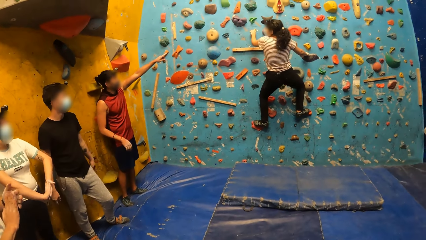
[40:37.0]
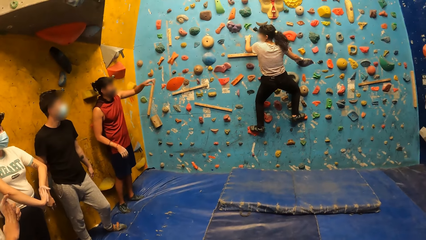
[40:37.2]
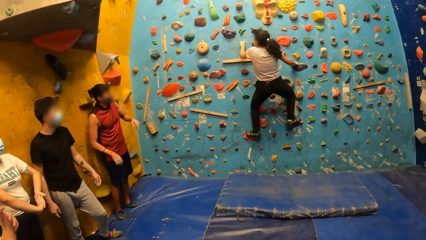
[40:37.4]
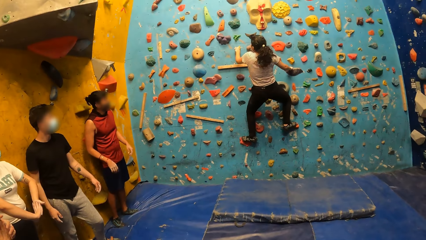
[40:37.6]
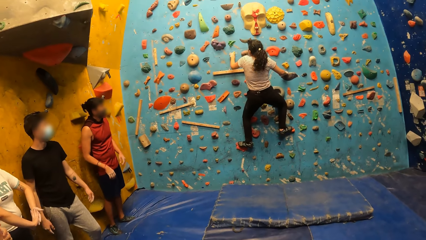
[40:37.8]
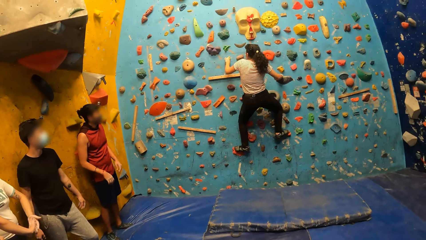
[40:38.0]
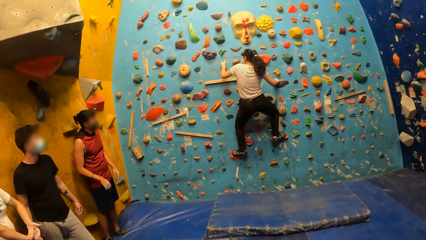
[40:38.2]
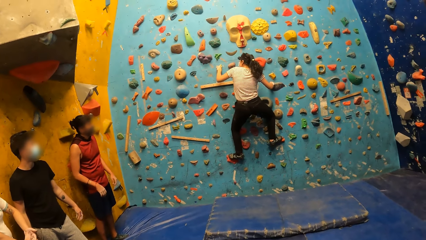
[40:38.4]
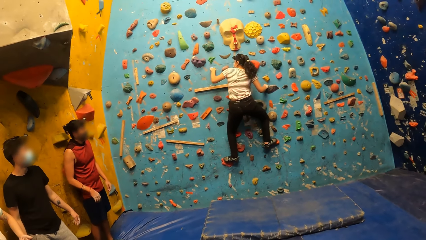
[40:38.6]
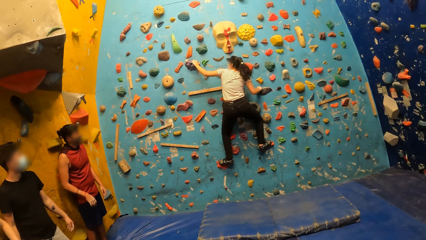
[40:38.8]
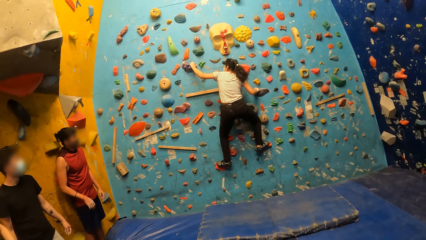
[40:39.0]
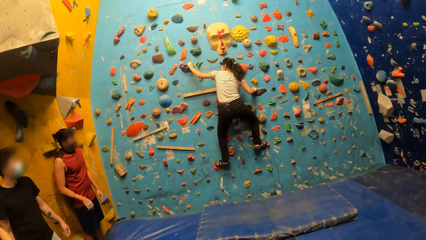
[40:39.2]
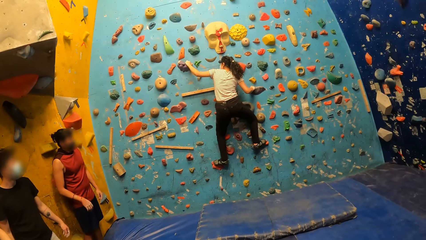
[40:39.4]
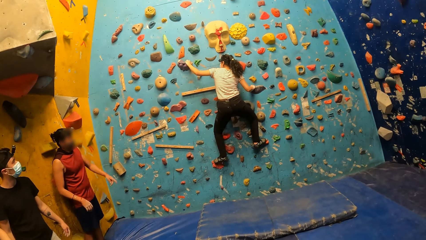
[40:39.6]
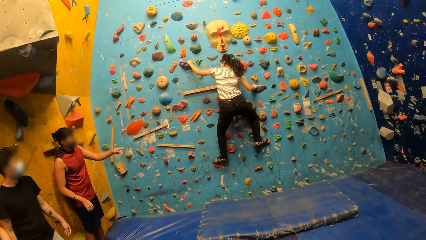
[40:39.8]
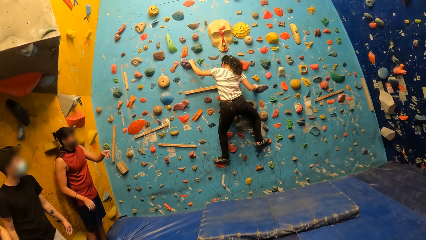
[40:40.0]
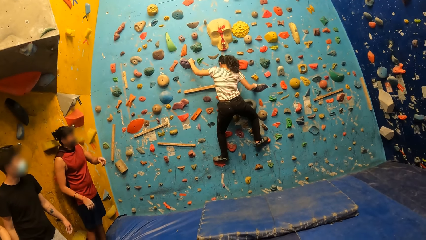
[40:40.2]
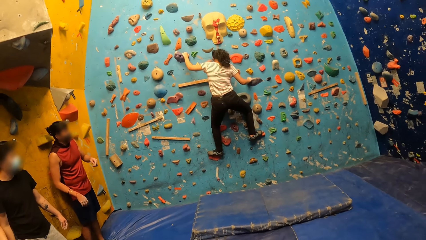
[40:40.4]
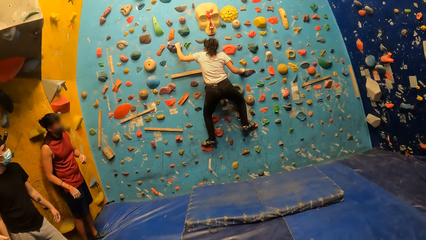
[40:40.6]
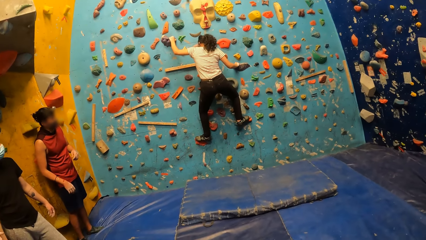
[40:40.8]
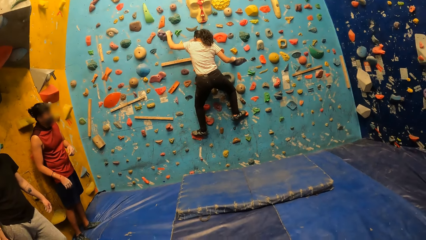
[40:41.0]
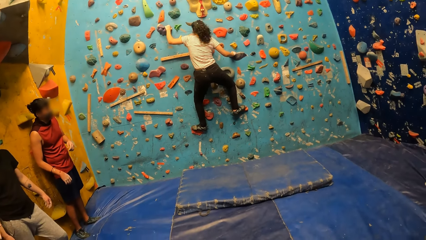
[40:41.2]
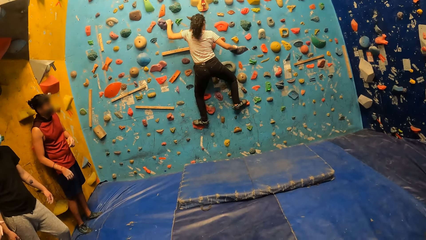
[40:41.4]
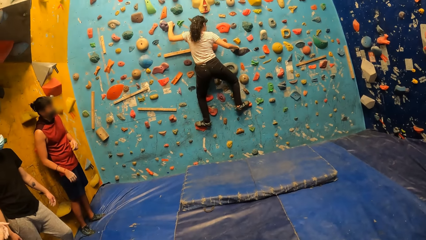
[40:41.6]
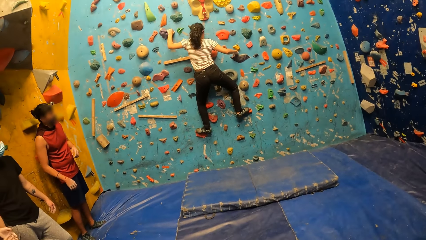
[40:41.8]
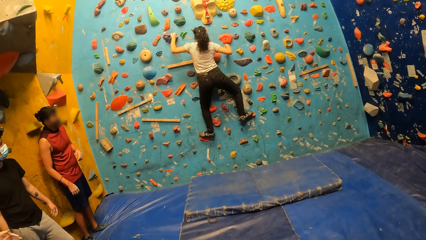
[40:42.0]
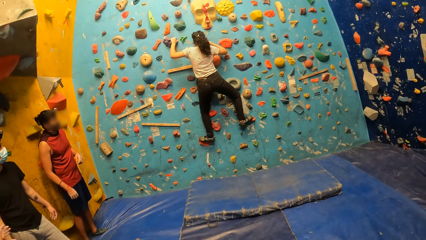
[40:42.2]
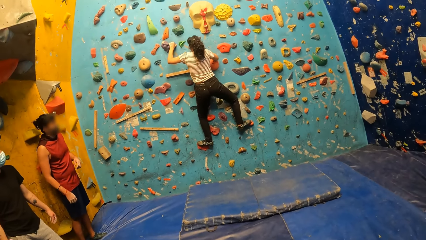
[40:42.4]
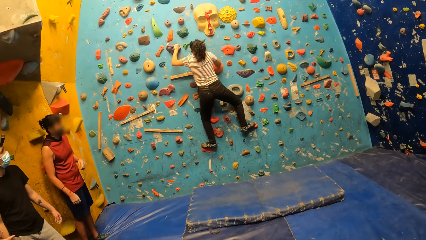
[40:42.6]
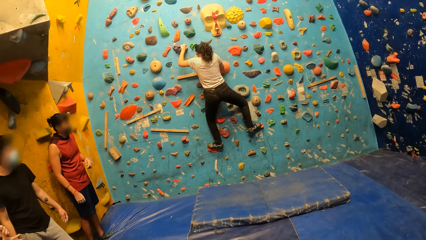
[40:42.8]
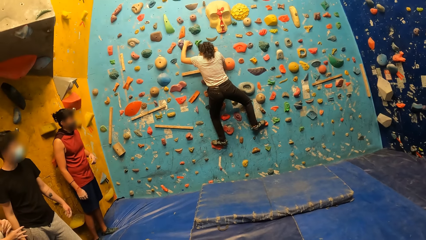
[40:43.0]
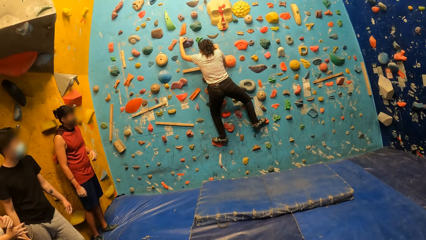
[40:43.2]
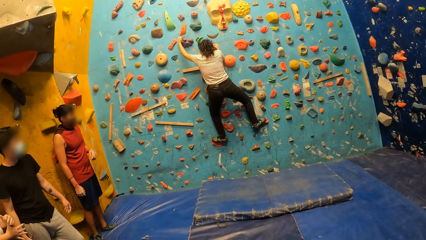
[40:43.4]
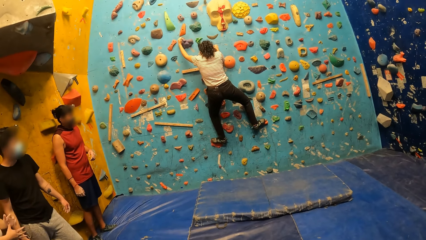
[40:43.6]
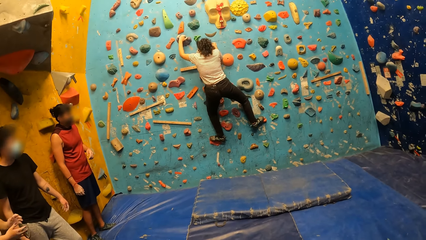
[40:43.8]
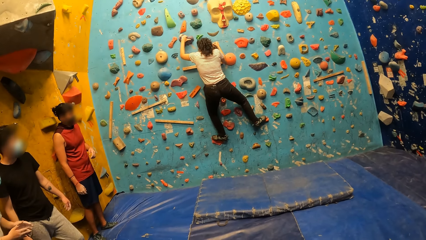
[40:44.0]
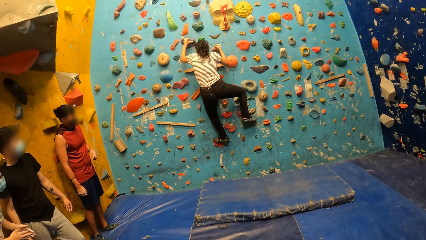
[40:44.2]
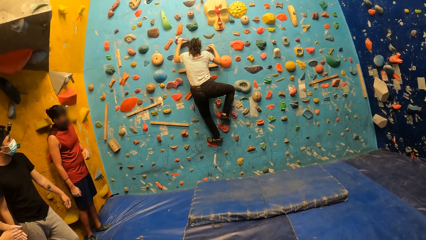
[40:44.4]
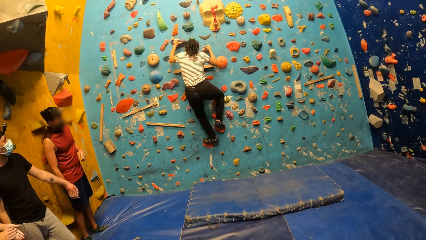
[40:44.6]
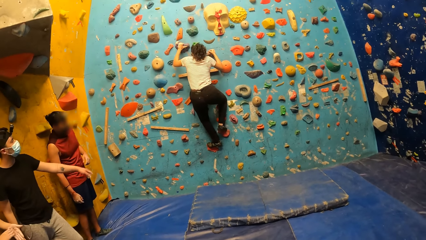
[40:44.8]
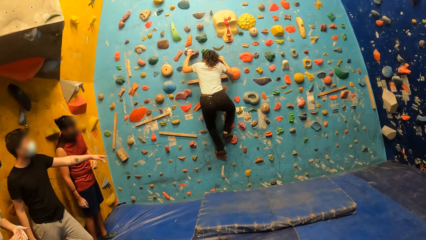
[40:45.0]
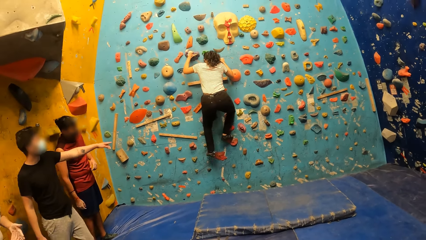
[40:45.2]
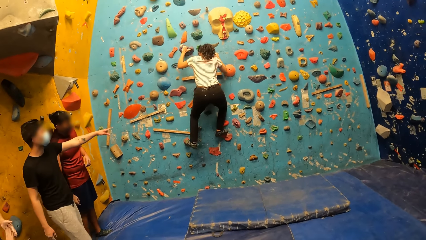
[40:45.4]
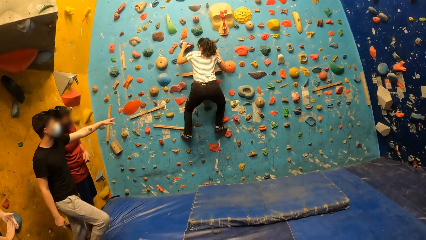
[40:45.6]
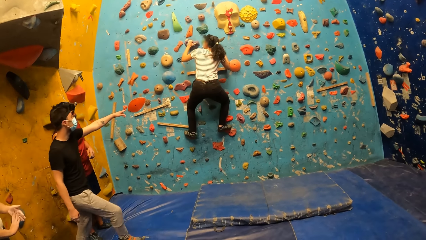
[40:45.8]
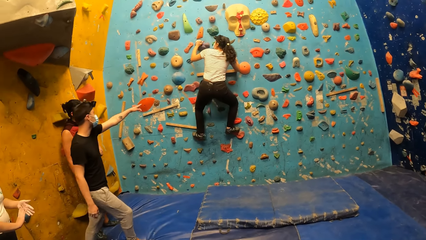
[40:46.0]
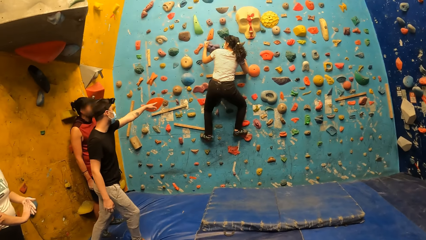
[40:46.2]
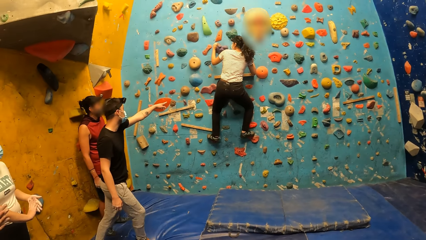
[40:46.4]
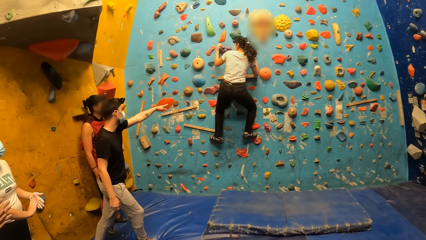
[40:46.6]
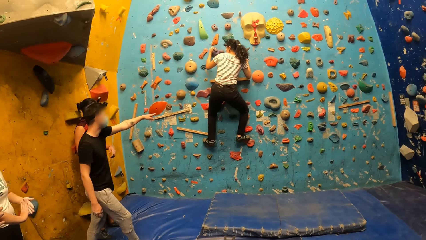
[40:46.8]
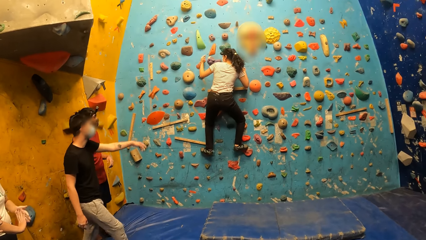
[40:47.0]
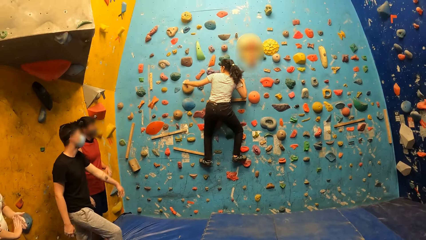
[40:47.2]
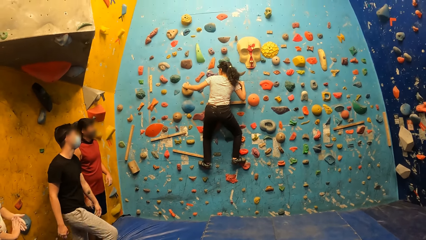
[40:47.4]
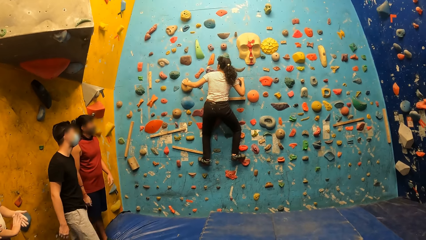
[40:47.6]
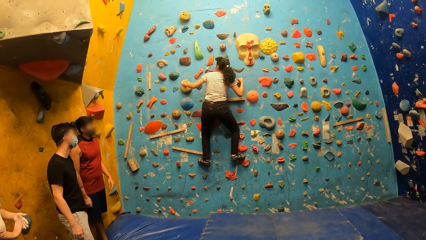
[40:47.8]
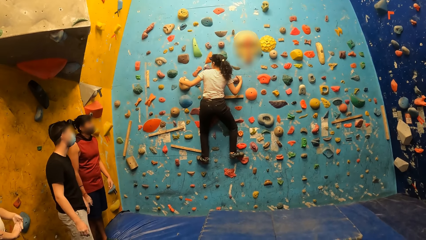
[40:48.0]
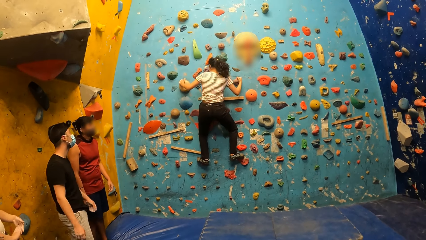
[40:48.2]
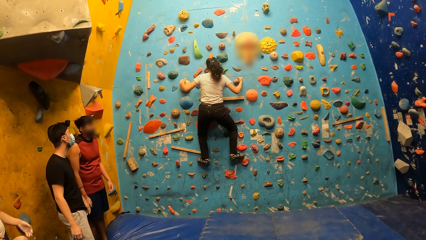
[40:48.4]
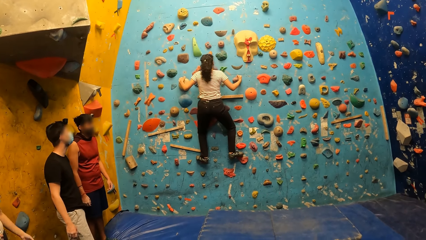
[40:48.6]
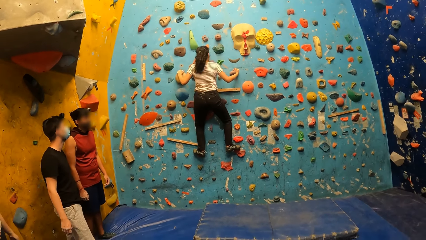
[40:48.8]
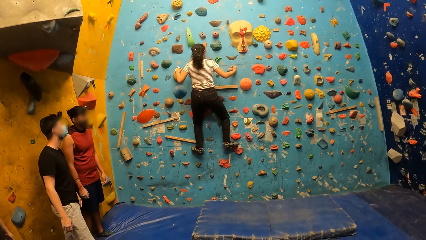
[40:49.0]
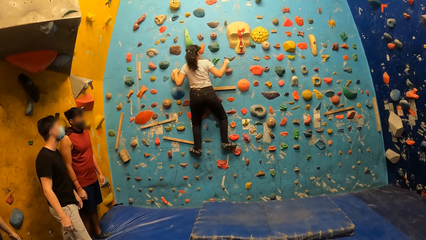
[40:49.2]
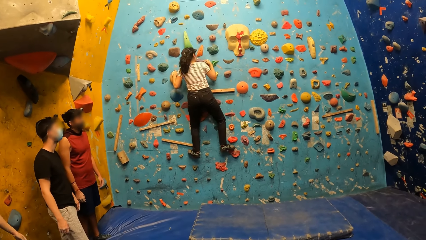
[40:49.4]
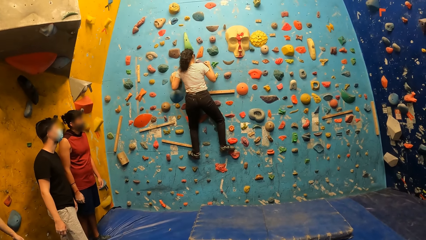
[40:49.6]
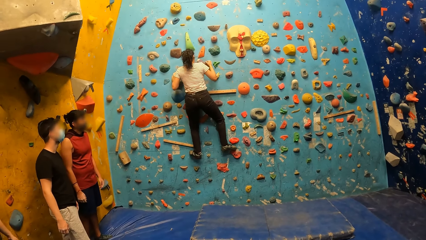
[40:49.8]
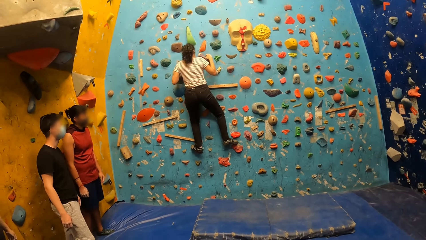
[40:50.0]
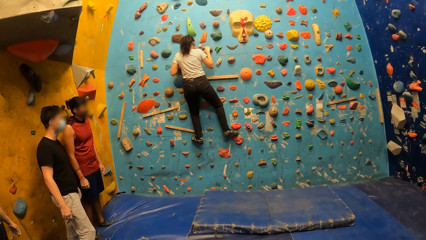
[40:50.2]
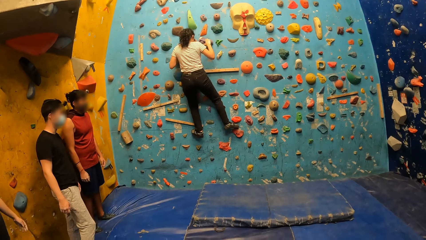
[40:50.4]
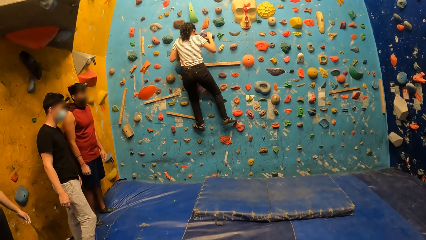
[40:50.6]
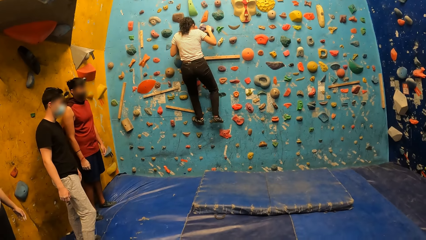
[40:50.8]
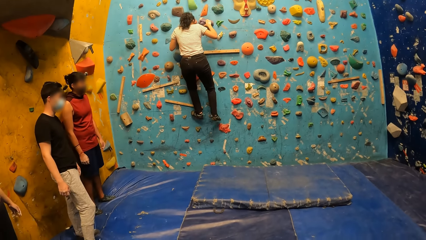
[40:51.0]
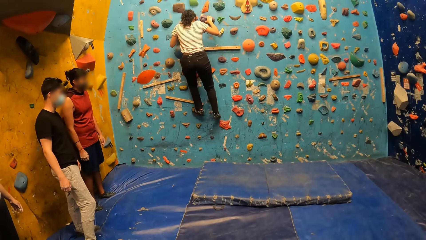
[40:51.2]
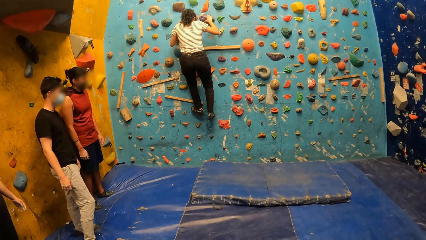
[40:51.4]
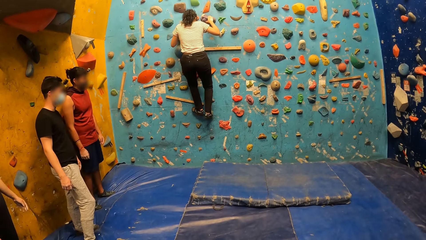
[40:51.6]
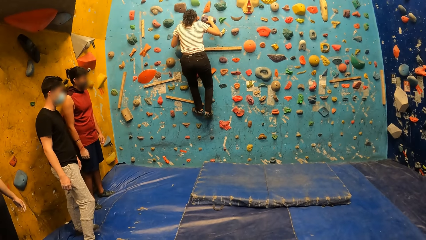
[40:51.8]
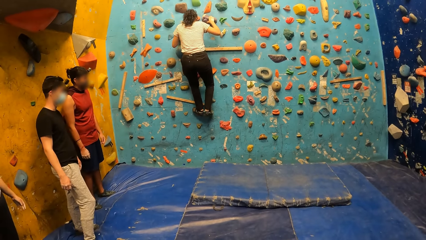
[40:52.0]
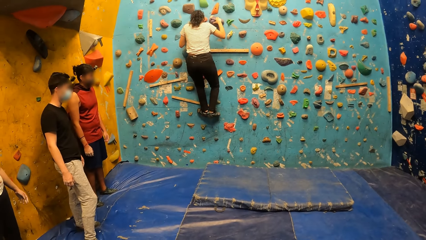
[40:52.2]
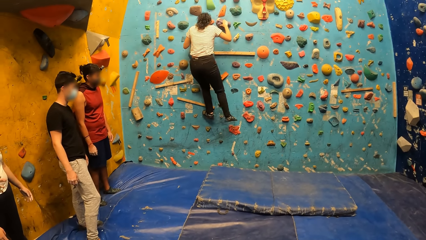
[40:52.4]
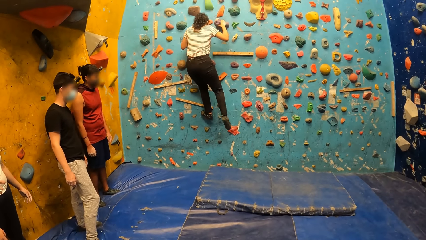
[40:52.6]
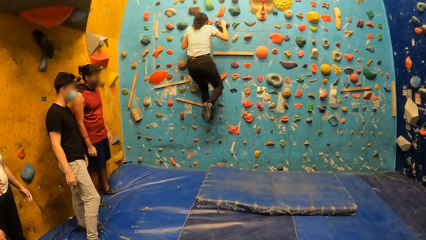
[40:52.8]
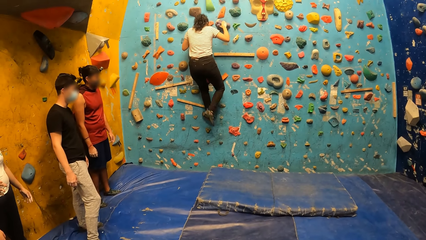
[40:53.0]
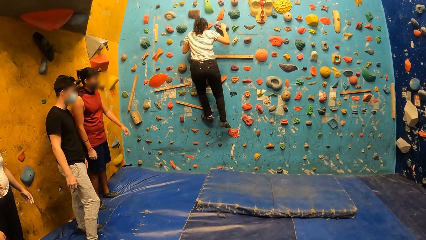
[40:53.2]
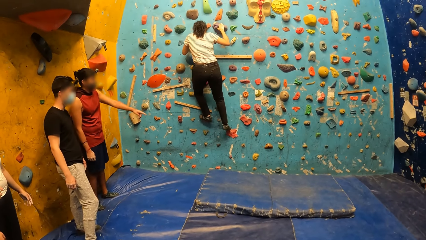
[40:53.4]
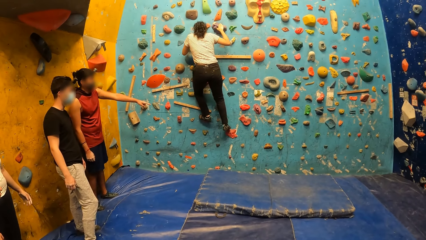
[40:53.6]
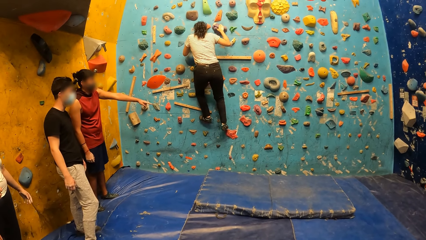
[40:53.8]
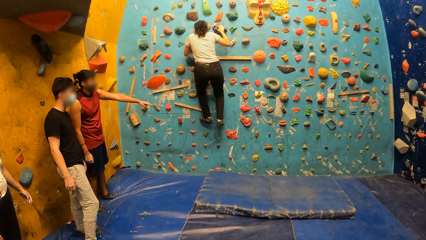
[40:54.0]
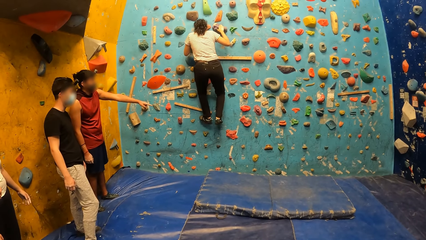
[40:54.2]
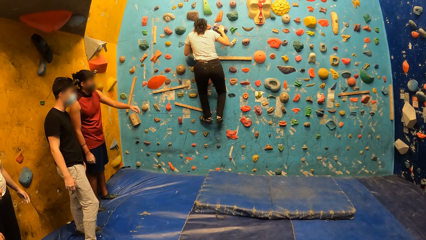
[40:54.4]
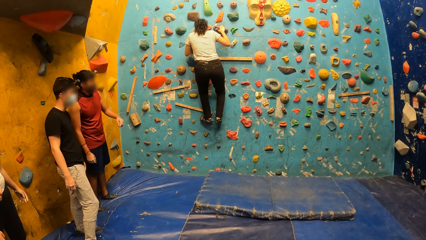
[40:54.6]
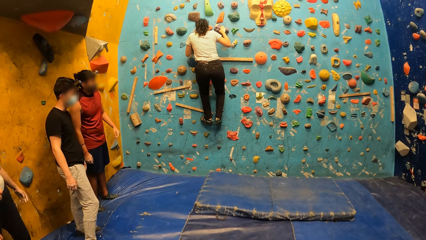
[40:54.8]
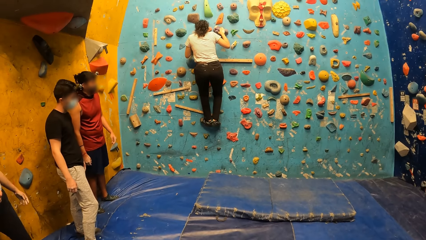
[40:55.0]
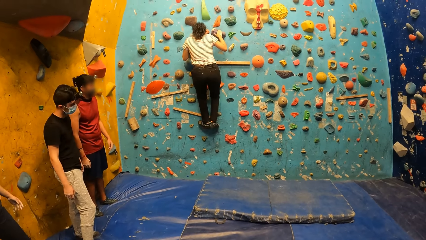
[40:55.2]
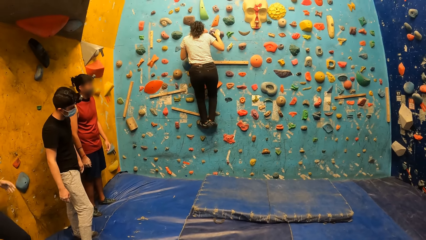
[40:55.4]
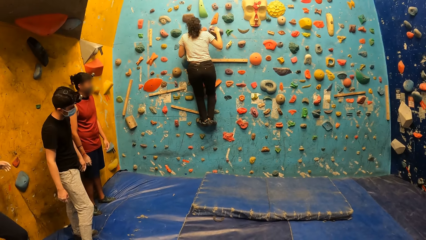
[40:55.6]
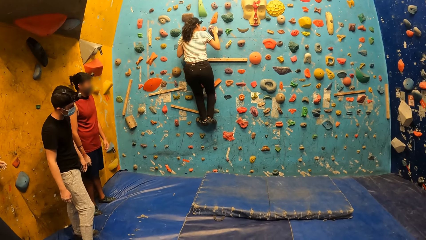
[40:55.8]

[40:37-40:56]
The man gestures with his left hand. A woman moves her right leg.
